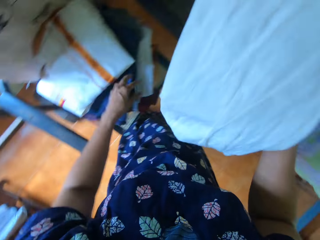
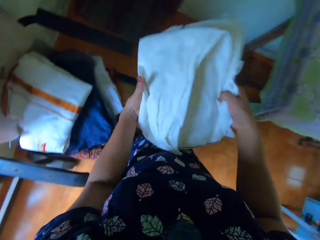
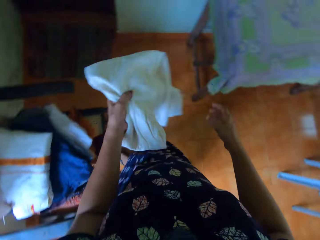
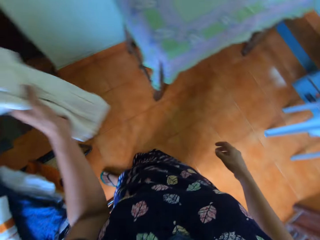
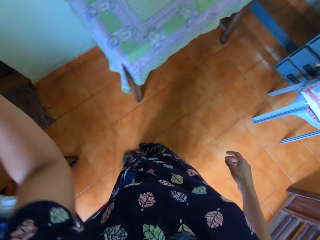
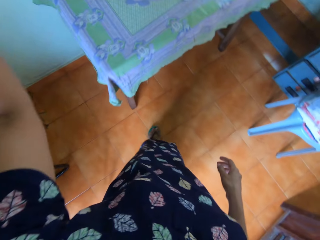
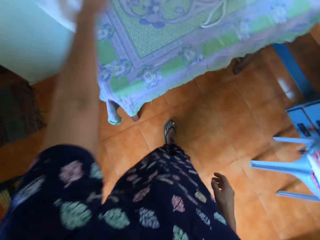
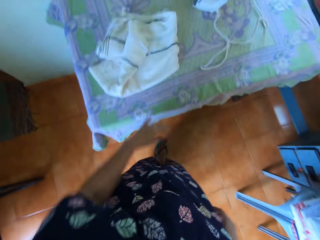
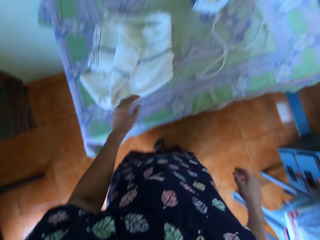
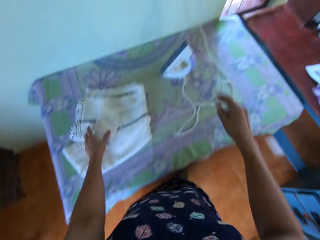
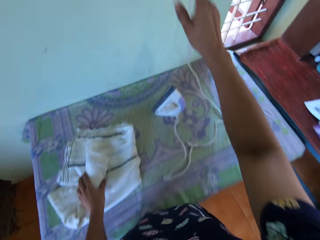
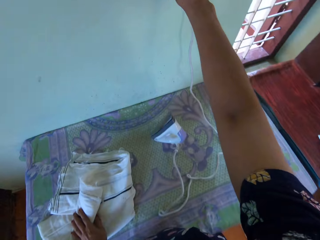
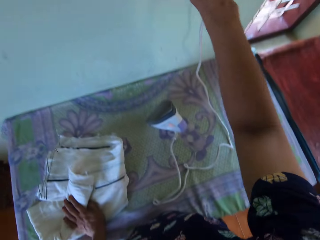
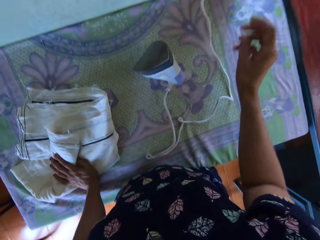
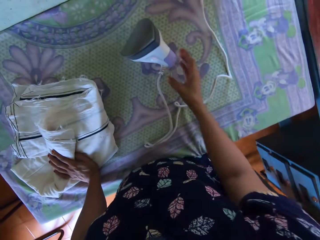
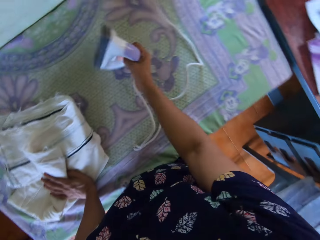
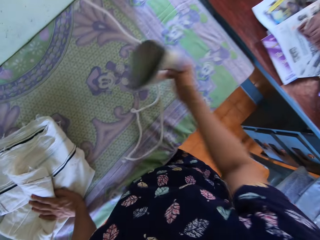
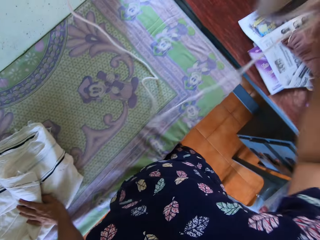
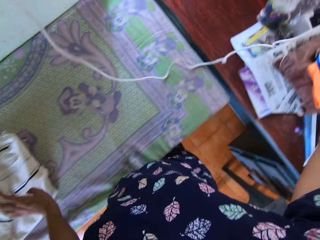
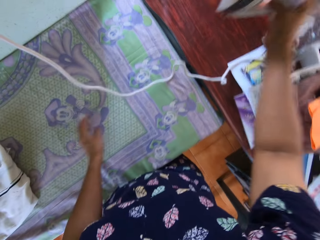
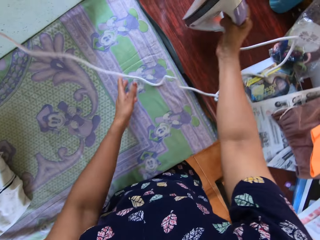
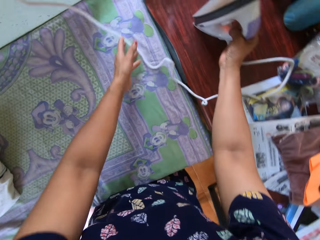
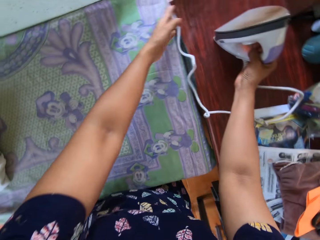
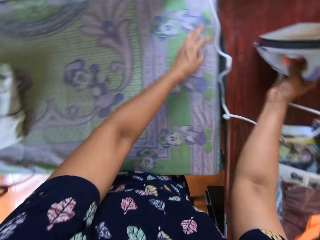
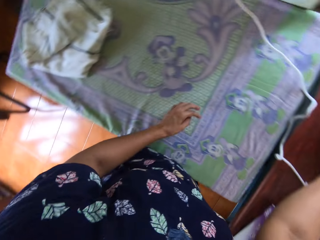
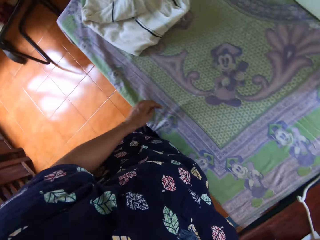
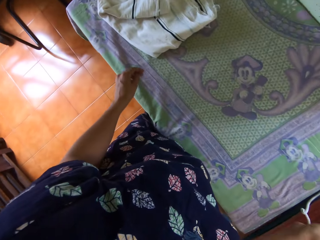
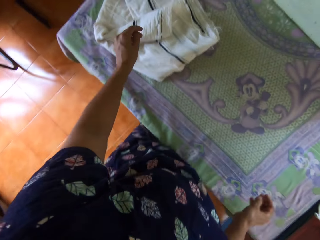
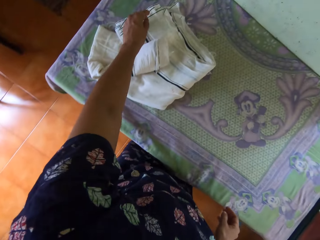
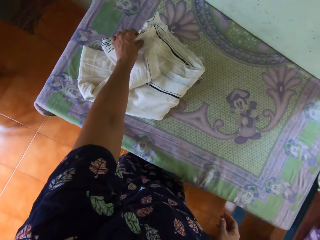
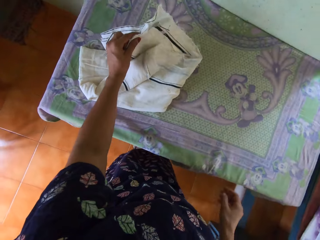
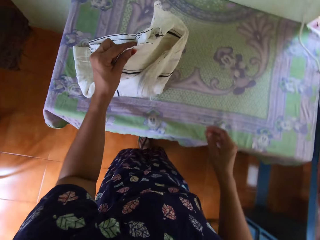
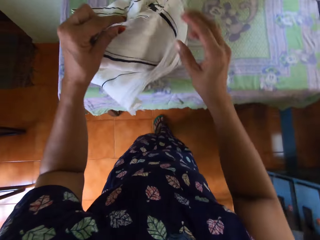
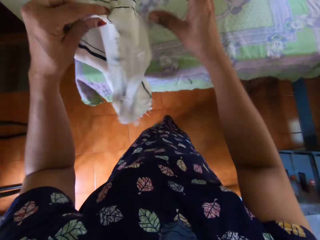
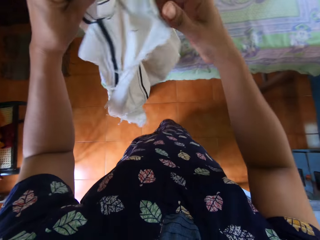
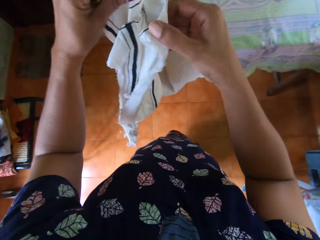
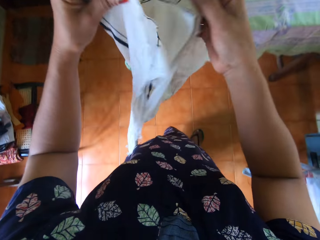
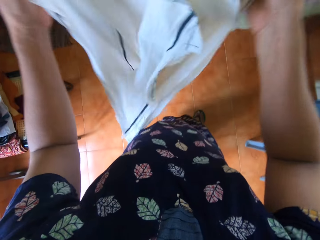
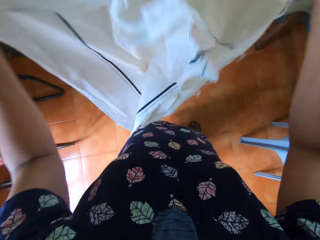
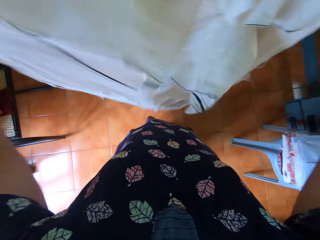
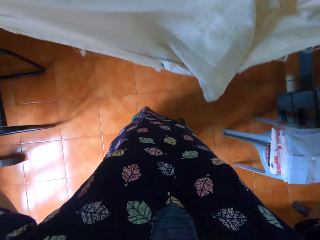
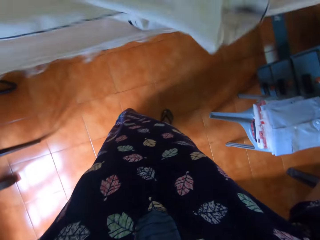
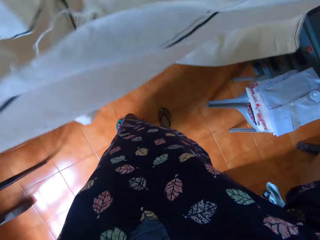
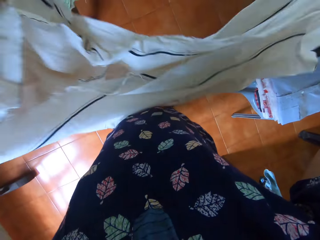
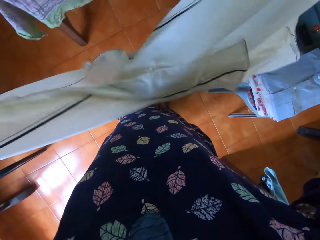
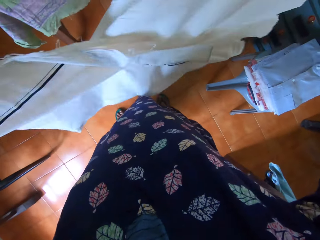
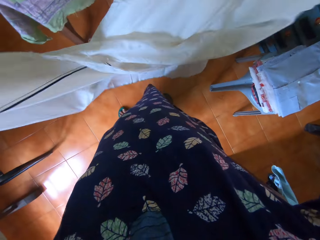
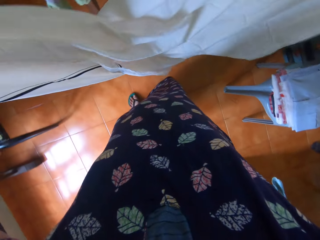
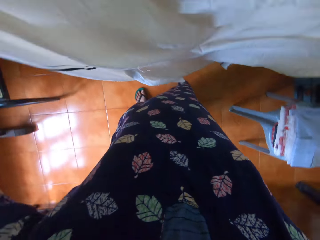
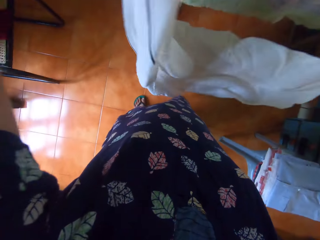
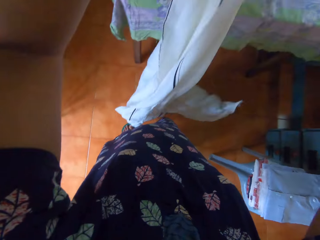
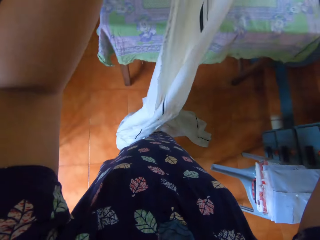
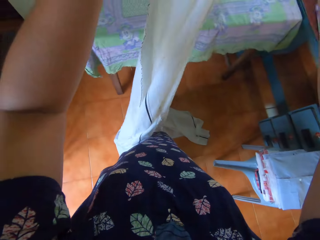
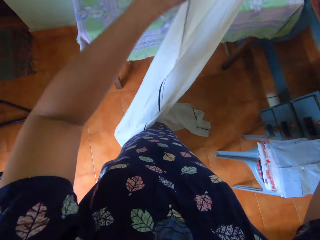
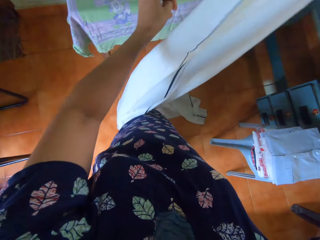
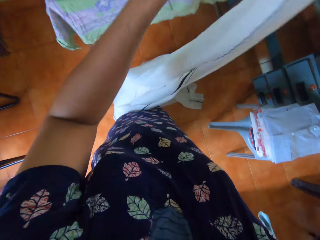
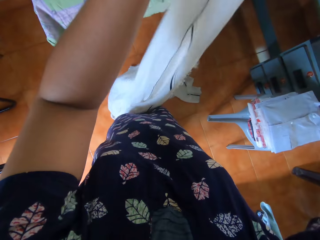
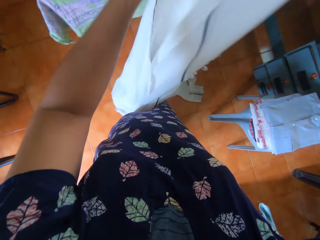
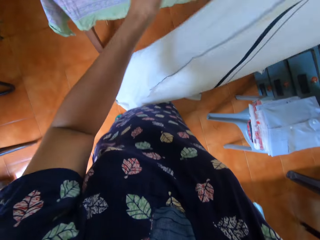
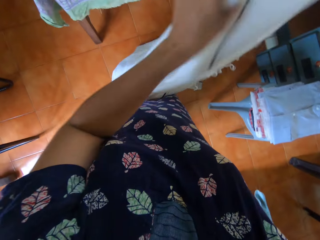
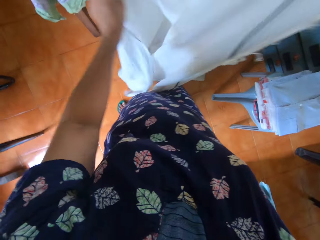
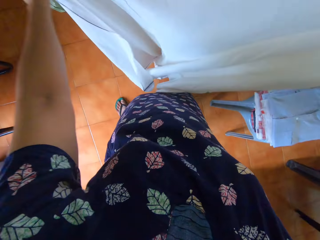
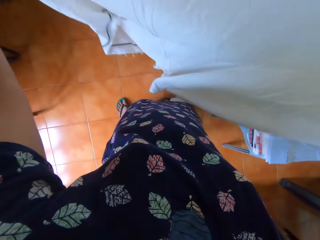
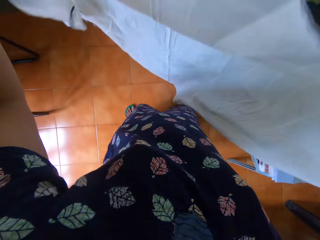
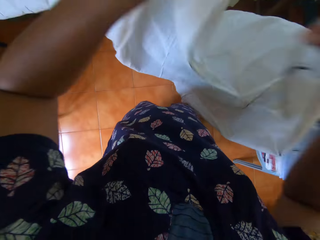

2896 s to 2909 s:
The camera wearer picks up a bedsheet from the pile of clothes with her right hand. She transfers the bedsheet to her left hand. She walks around the room. She raises her left hand. She throws the bedsheet on the table with her left hand. She places her left hand on the bedsheet. She puts on the switch. She touches the switch on the wall with her right hand. She picks up the pressing iron from the table with her right hand. She drops the pressing iron on another table with her right hand. She adjusts the cord of the pressing iron with her left hand. She picks the bedsheet from the table with her left hand. She stretches the bedsheet. She opens up the bedsheet with both hands.

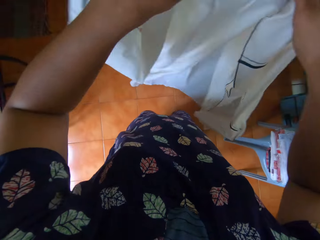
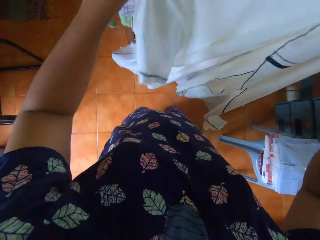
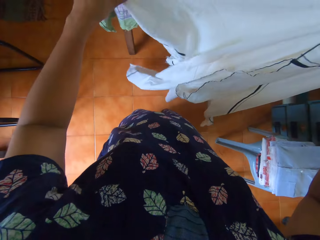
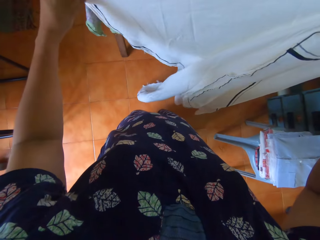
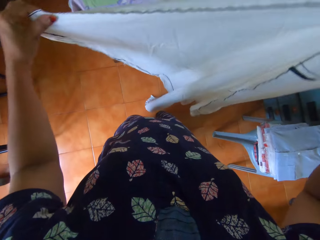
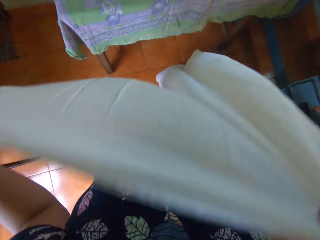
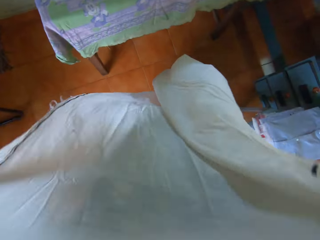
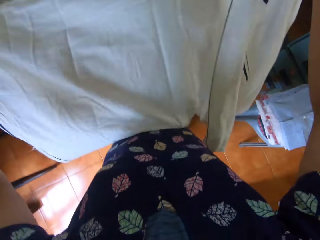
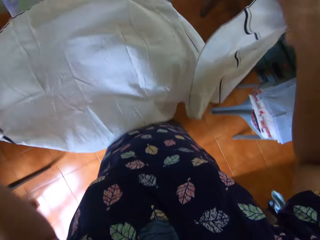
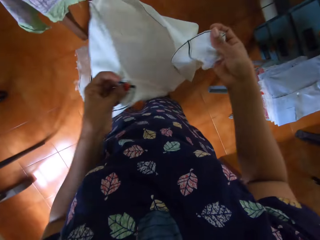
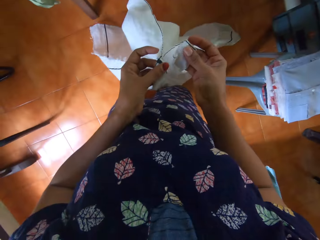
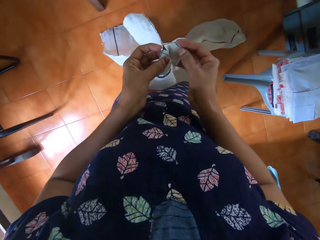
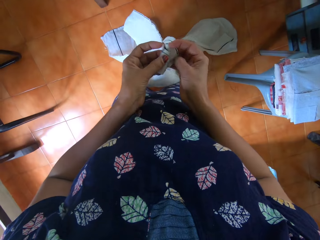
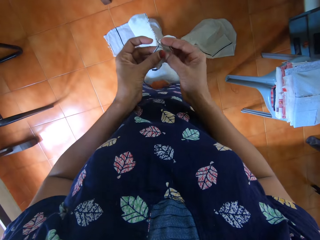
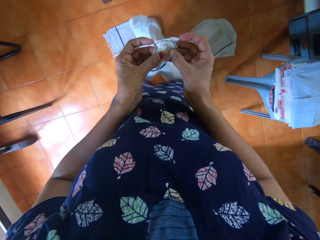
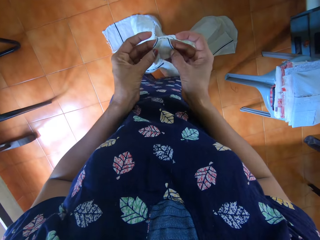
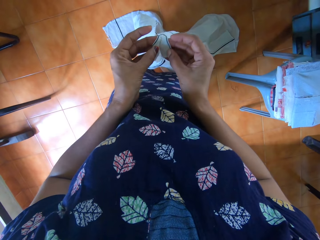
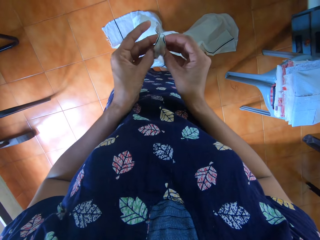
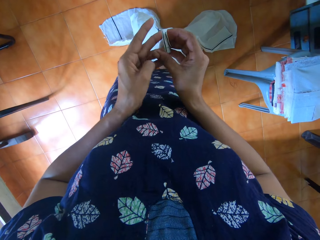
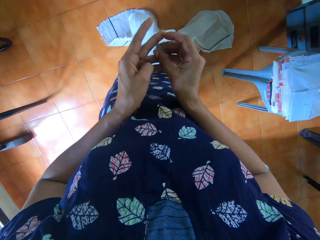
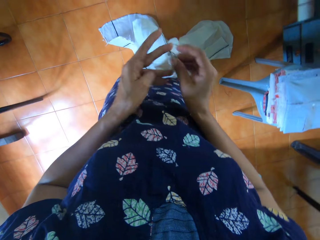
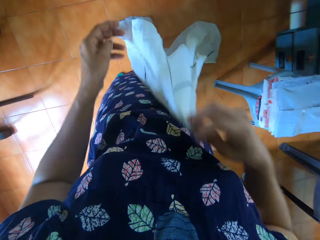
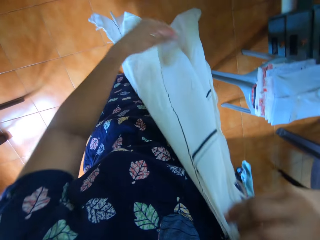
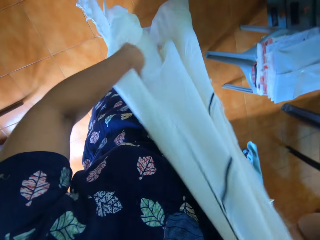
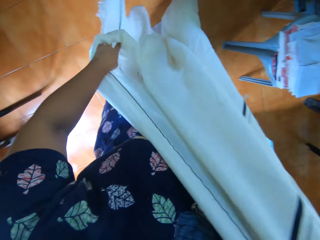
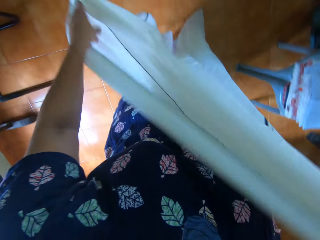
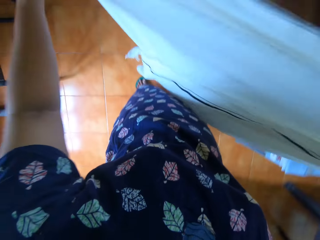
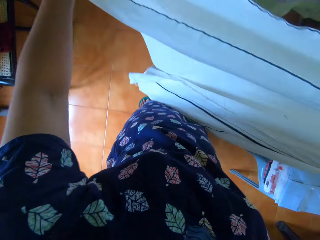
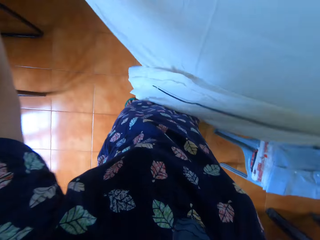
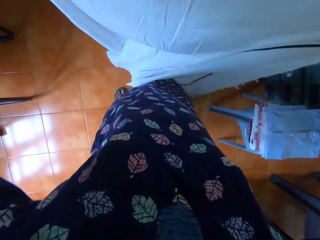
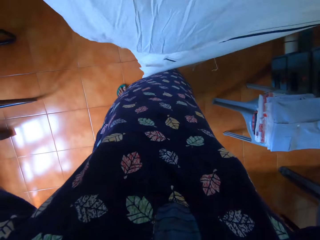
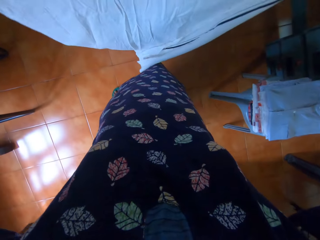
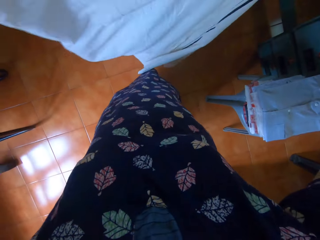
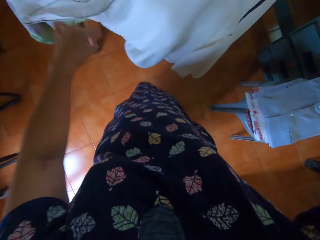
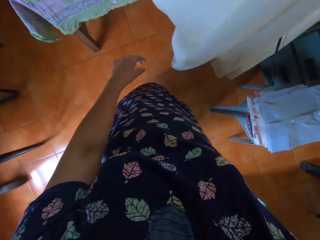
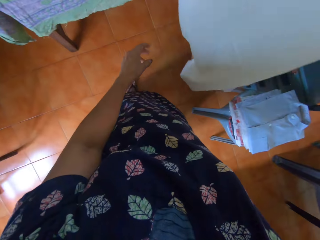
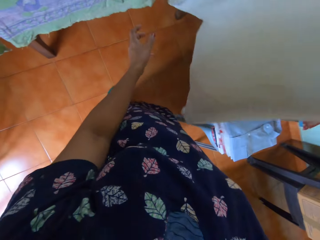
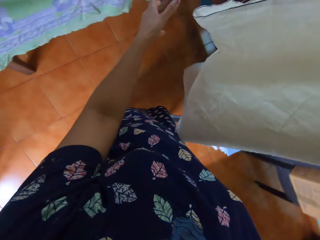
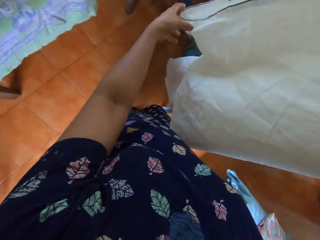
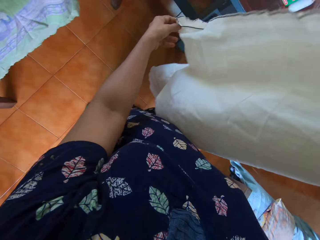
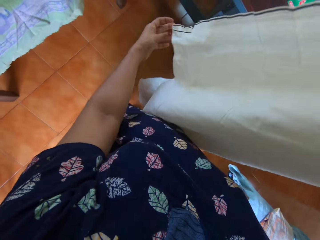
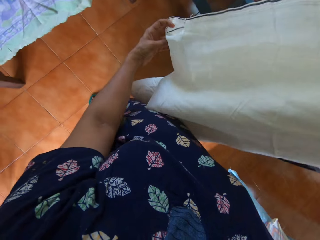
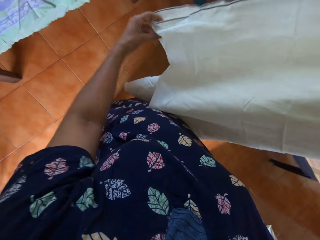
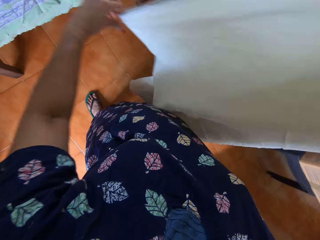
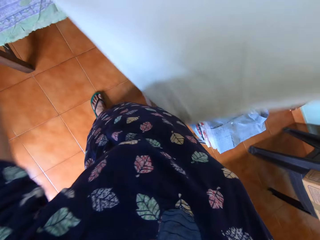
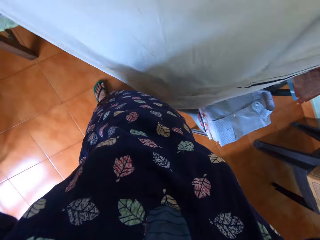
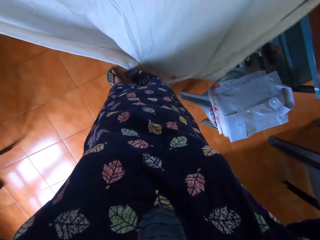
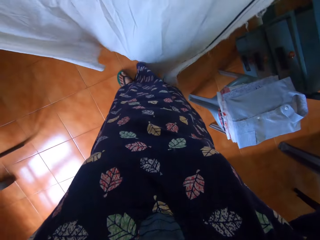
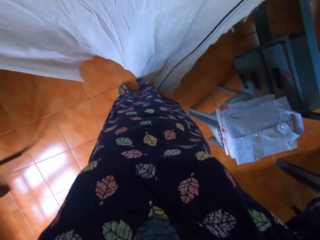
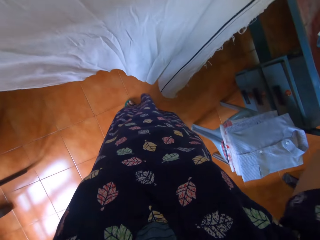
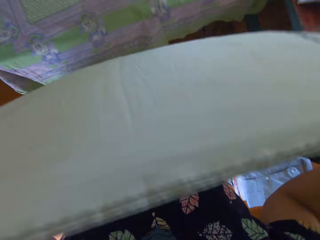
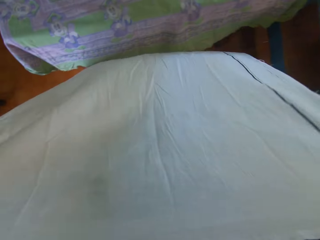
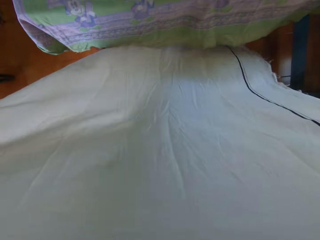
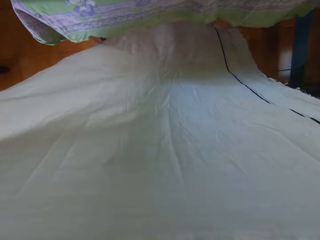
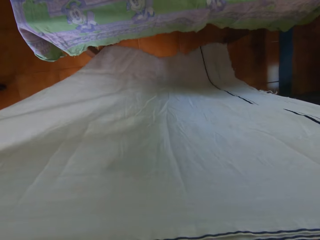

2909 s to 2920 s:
The camera wearer folds the bedsheet with both hands.
